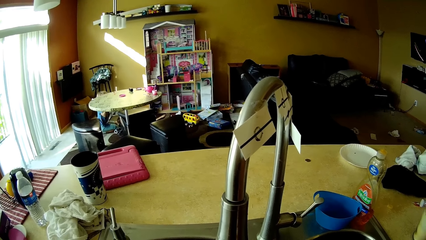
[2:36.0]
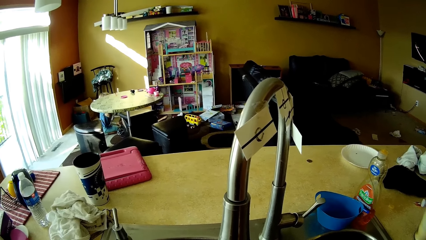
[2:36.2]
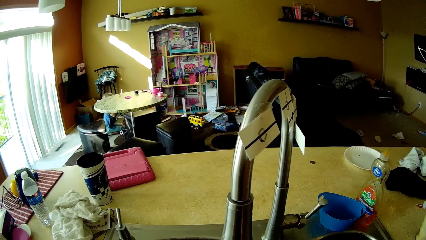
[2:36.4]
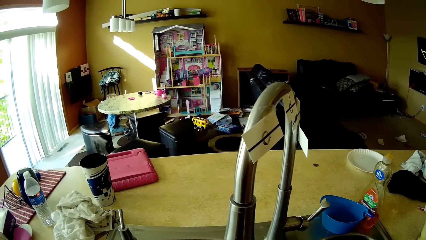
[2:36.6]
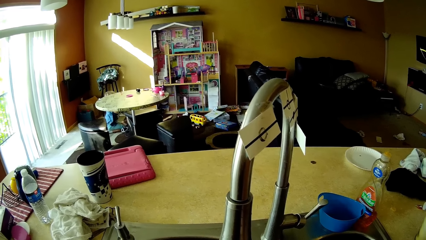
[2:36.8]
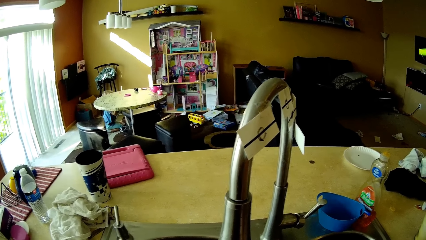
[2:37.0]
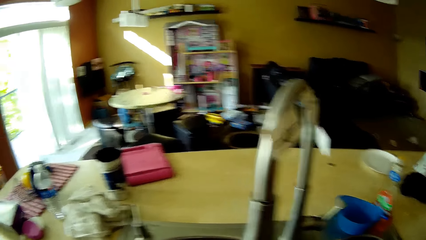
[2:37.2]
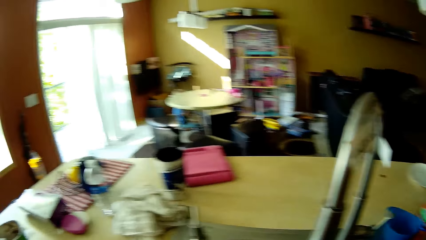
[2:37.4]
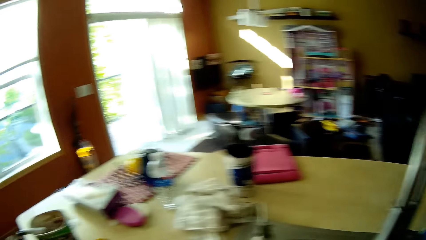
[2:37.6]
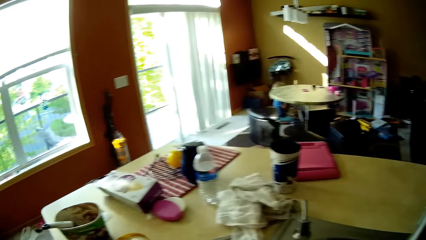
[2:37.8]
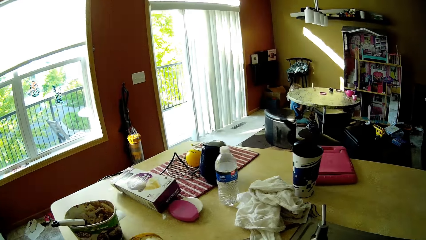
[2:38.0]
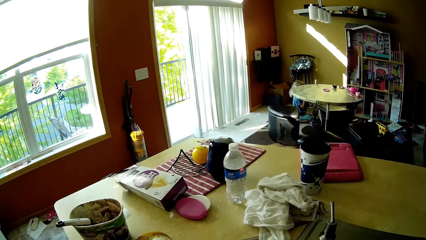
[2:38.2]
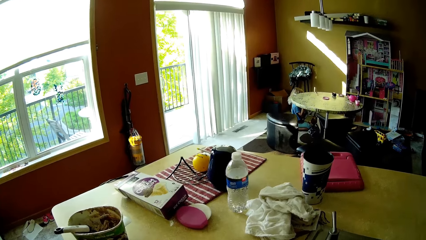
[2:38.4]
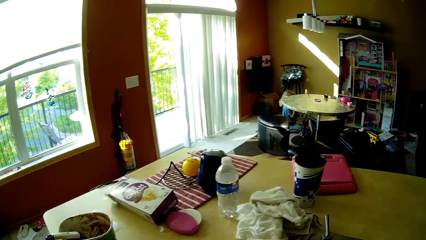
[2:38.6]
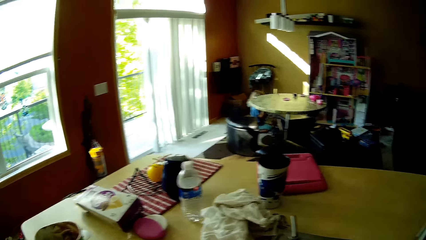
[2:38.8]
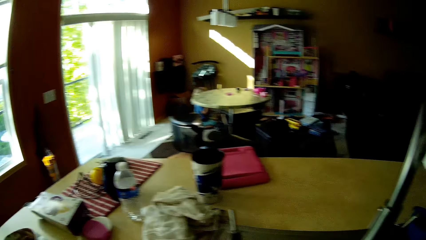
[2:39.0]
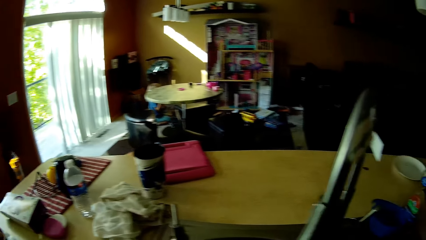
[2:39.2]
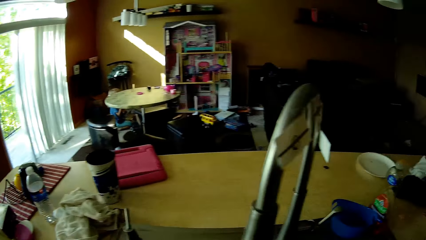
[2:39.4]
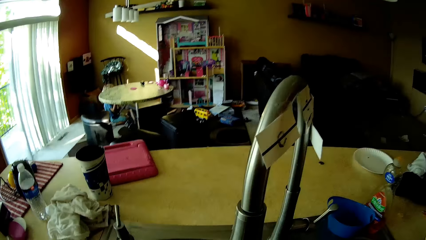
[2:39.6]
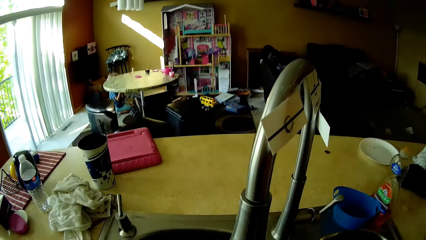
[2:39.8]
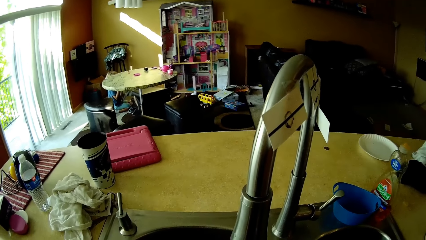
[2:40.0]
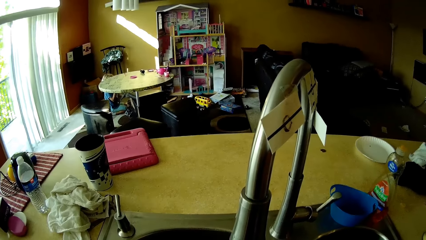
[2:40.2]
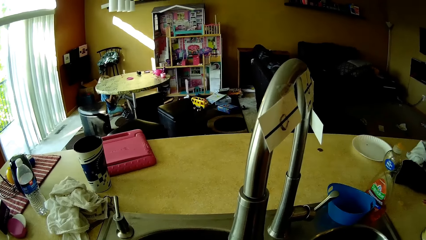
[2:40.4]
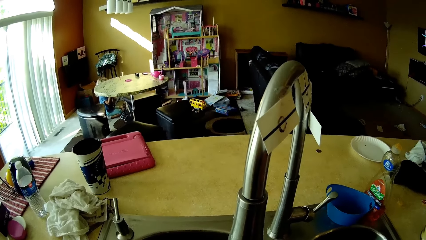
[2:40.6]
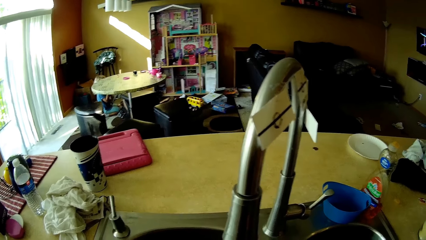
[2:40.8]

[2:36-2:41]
The camera wearer moves.

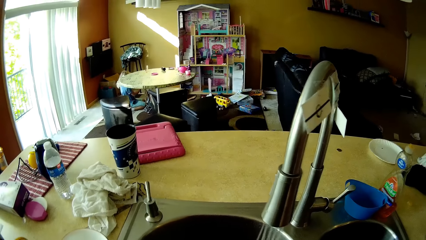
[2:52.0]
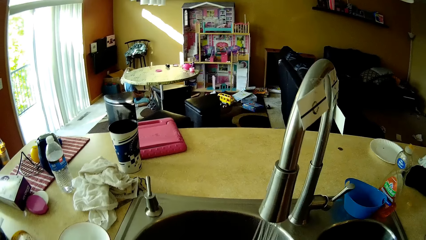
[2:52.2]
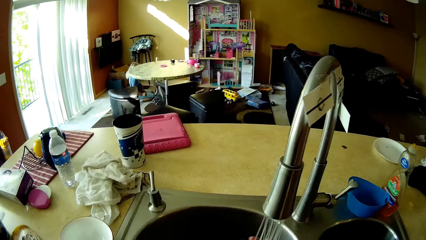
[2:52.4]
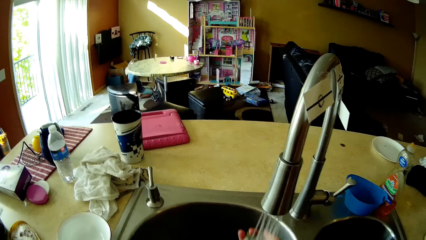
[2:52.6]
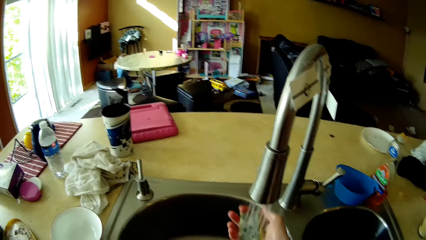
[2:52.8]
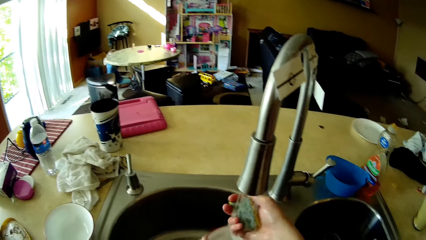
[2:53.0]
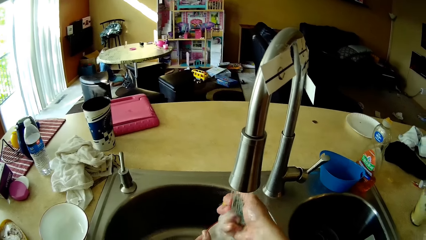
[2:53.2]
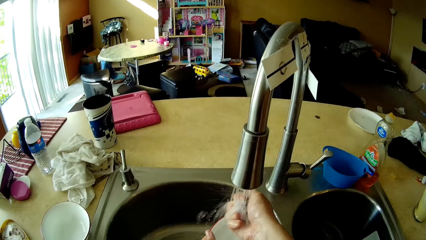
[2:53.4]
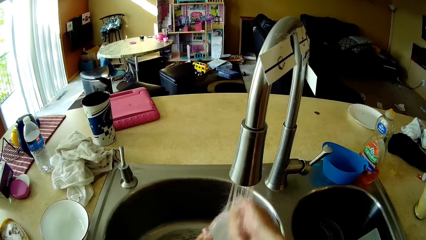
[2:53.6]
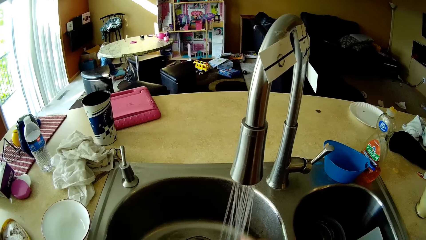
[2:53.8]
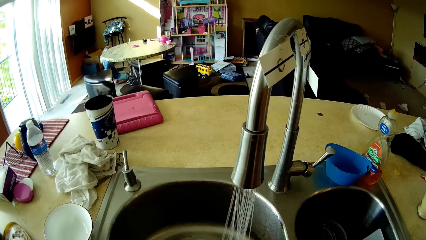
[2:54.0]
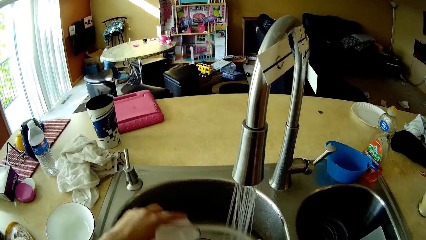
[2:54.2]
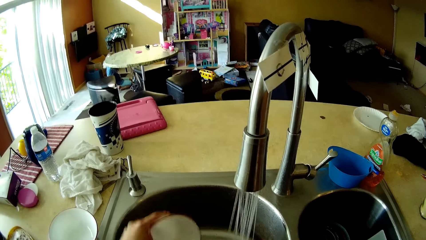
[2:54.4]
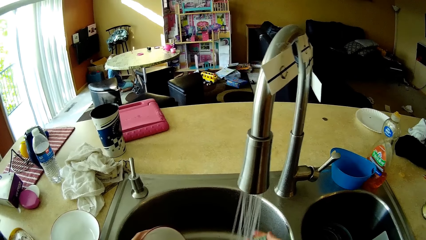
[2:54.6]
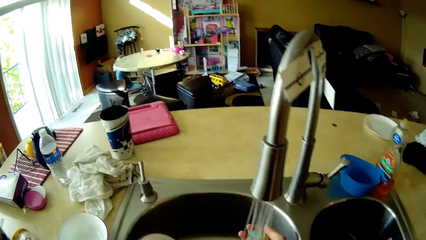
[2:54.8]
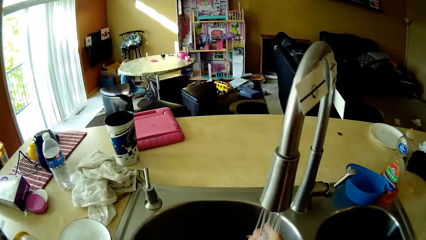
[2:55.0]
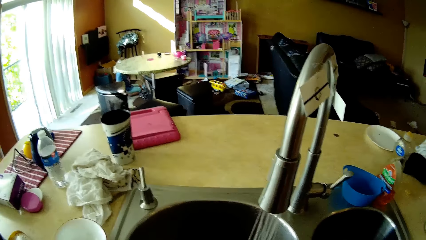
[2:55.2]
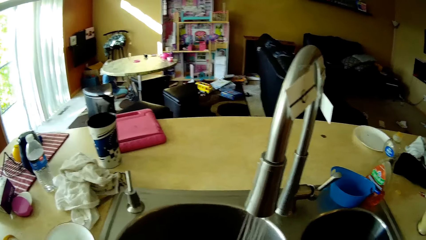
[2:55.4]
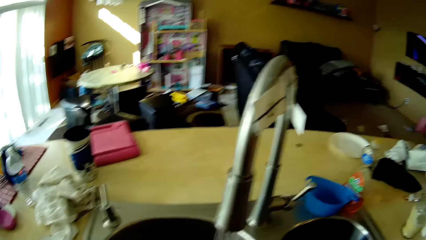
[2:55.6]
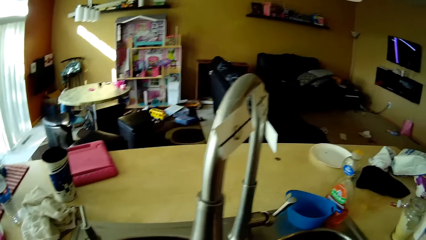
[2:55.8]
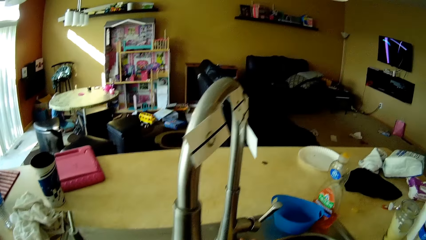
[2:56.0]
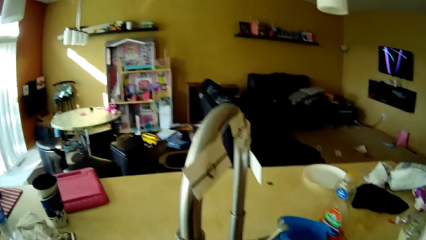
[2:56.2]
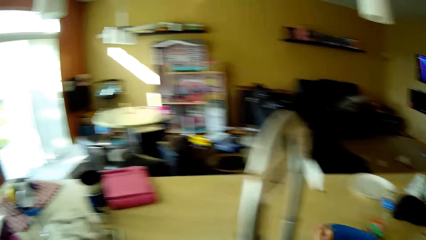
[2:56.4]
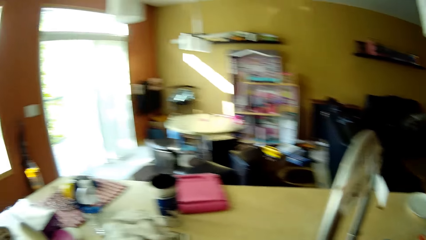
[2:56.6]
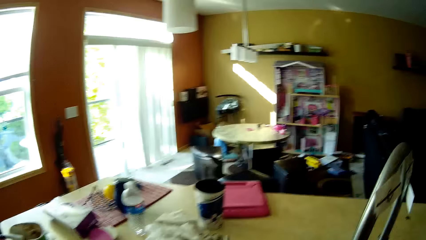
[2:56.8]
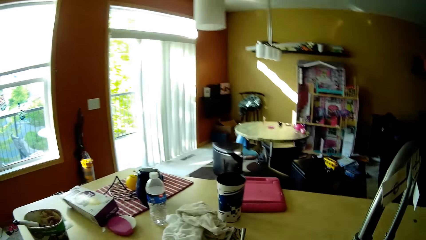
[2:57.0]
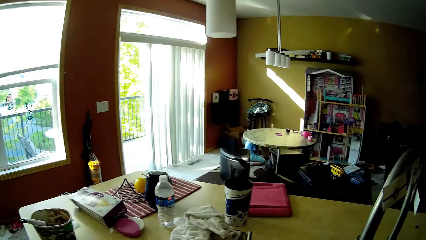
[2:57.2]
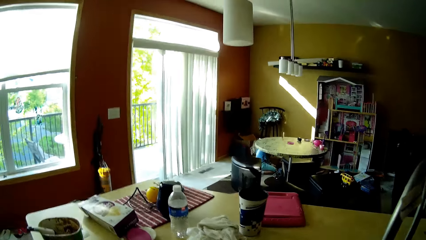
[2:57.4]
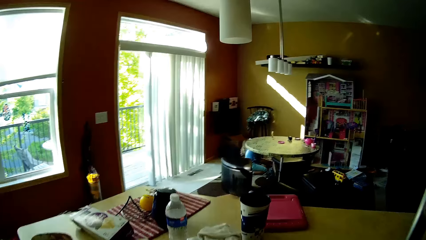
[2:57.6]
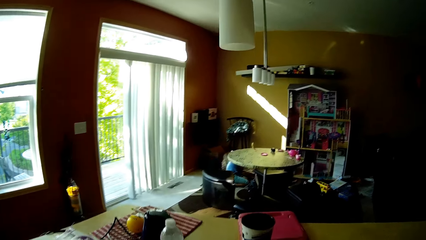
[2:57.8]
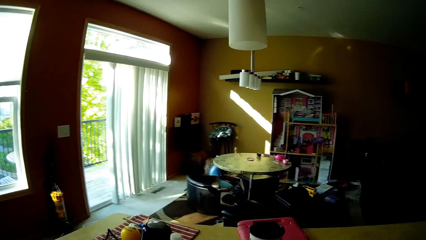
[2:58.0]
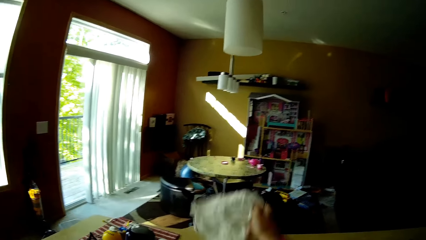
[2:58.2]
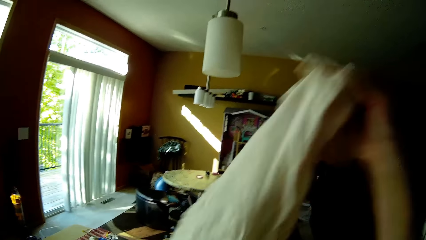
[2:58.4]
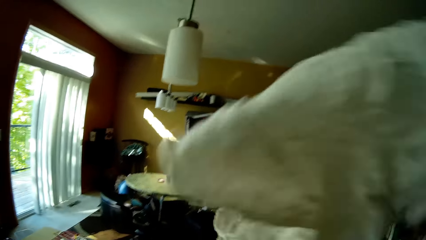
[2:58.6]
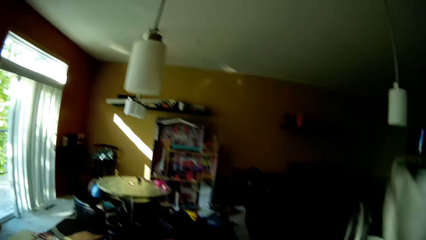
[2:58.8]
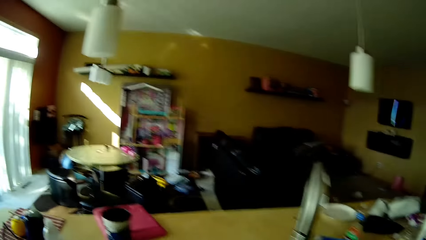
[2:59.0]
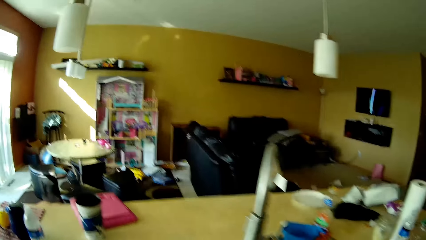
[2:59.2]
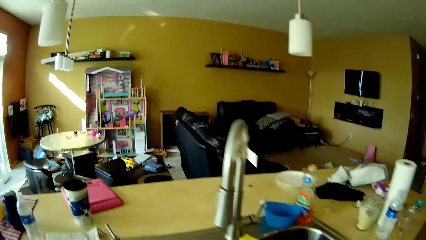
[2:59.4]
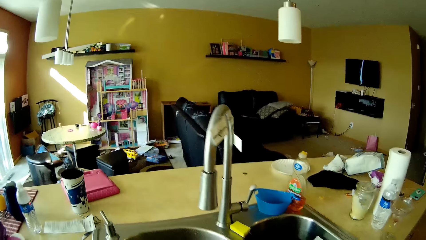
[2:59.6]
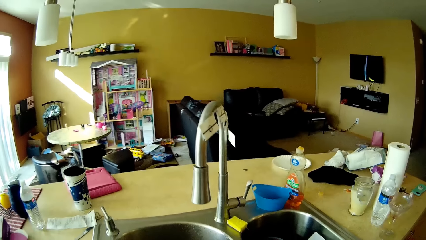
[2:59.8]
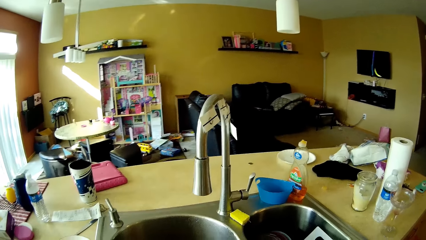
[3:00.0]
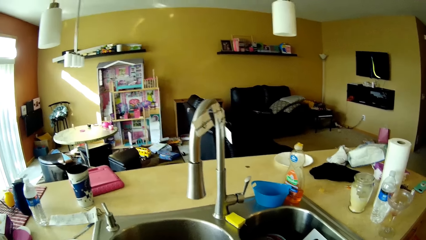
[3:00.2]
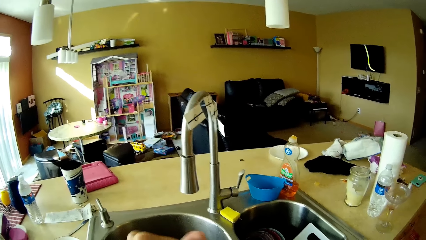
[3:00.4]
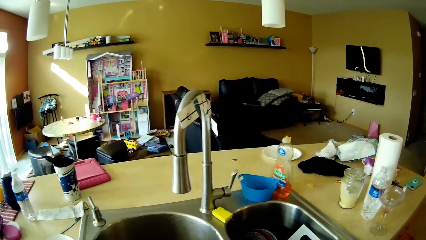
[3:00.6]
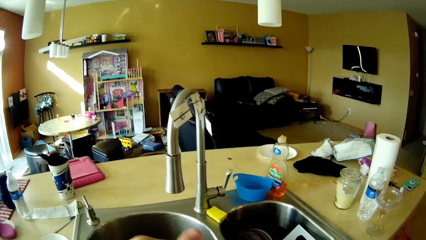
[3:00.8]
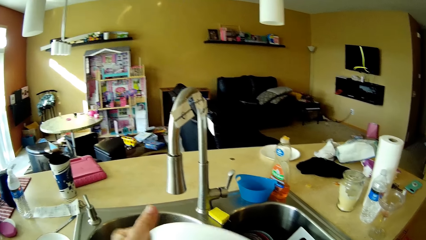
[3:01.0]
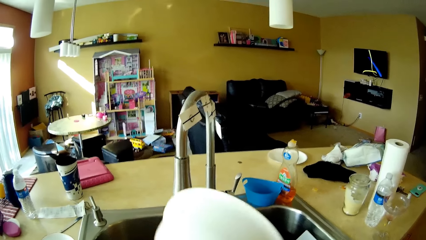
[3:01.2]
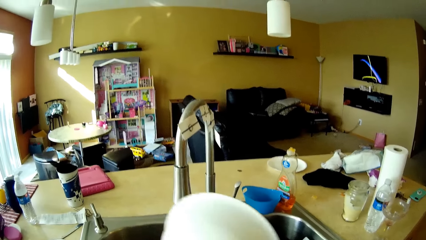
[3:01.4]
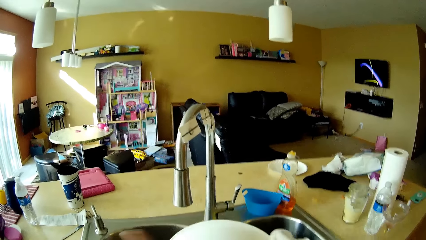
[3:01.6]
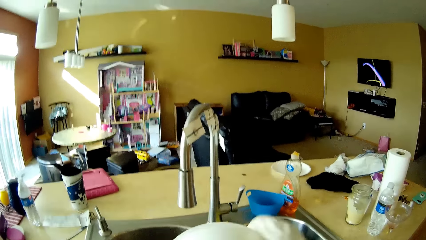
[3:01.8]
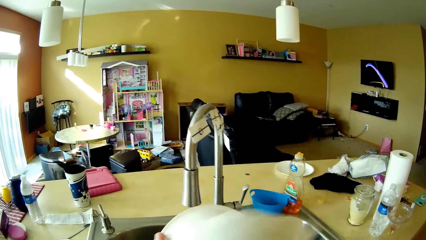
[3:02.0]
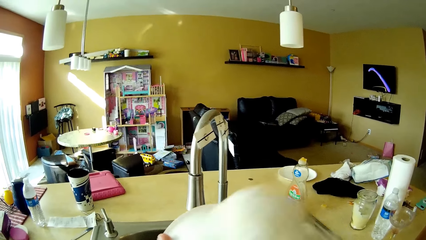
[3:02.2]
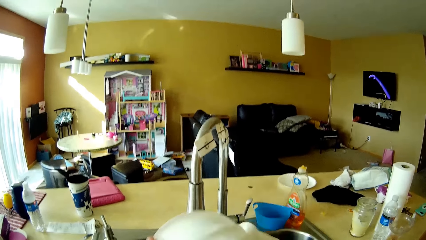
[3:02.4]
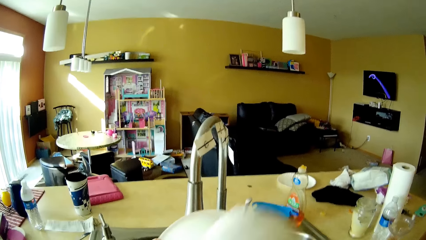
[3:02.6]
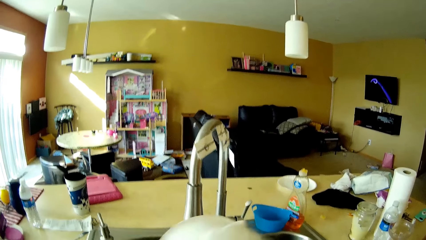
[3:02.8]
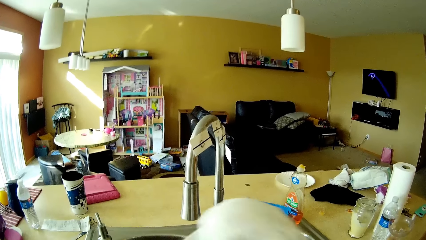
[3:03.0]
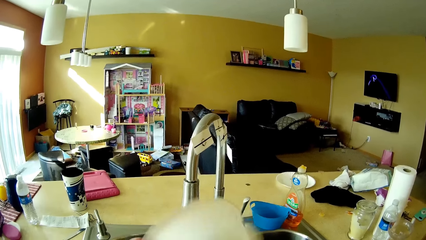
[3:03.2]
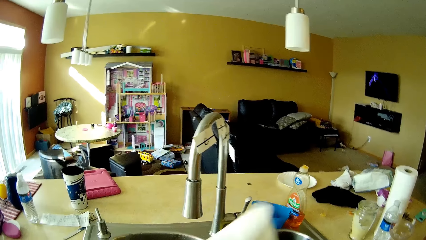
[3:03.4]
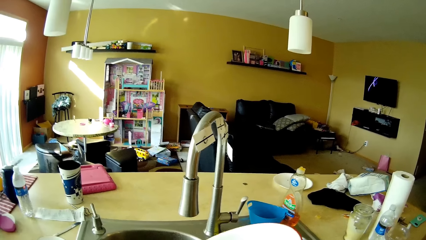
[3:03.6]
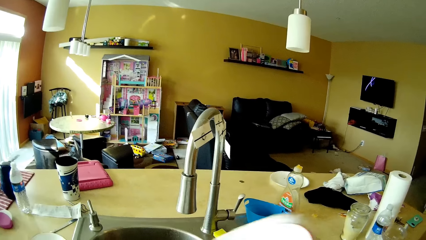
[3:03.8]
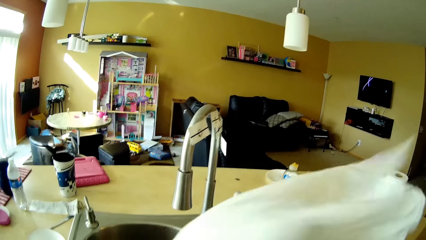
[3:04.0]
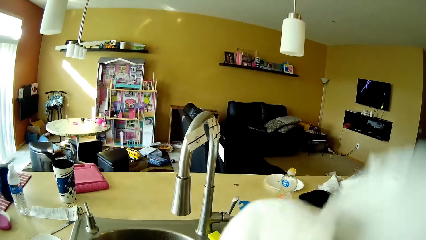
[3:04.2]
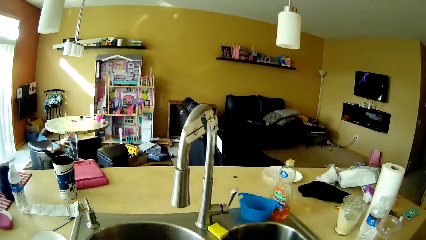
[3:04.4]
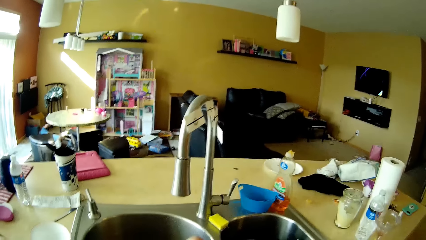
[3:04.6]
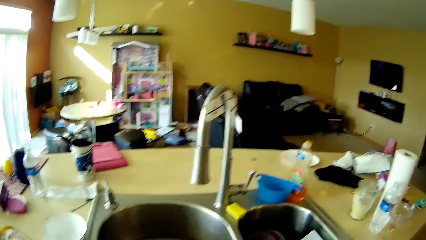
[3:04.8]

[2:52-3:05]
The camera wearer puts her right hand under the tap. She rinses cups. She turns off the tap with her right hand. She picks a white napkin from the kitchen counter with her right hand. She holds the towel. She wipes the white bowl with the white napkin with her right hand. She holds the bowl.
